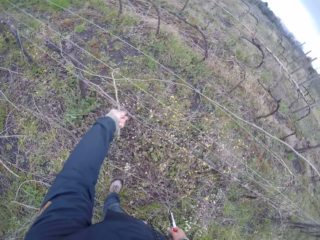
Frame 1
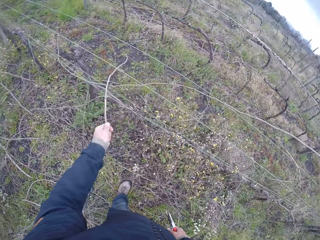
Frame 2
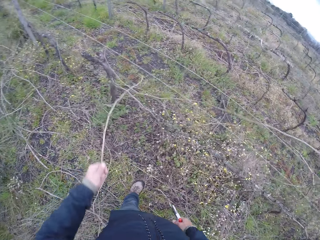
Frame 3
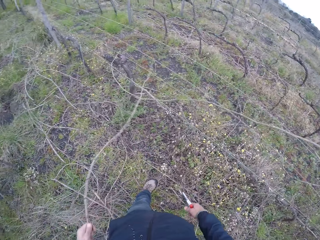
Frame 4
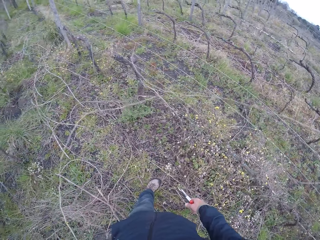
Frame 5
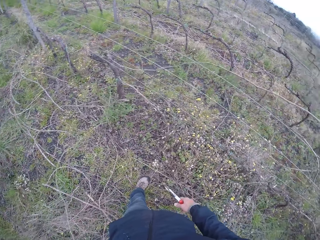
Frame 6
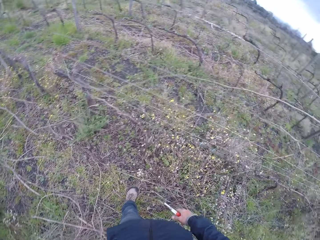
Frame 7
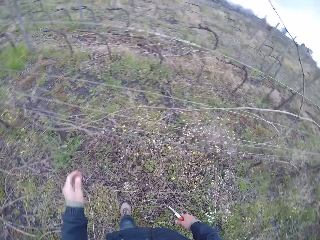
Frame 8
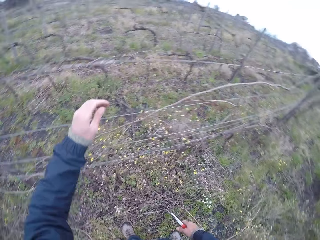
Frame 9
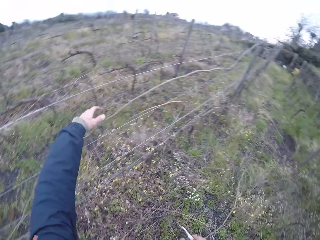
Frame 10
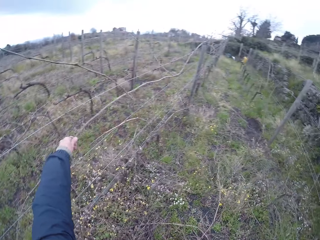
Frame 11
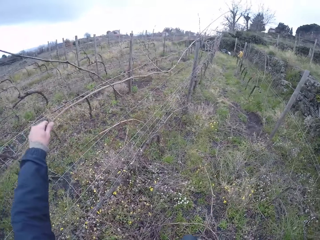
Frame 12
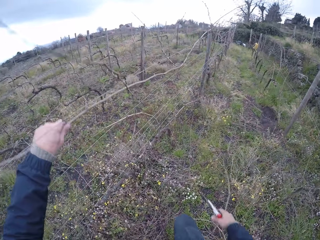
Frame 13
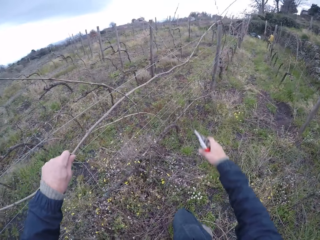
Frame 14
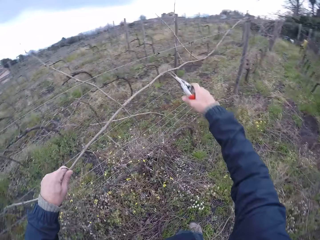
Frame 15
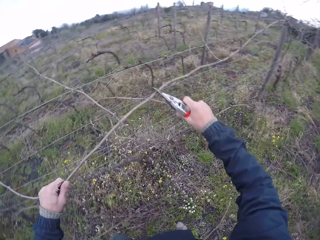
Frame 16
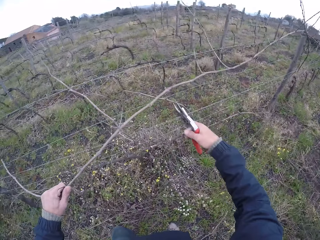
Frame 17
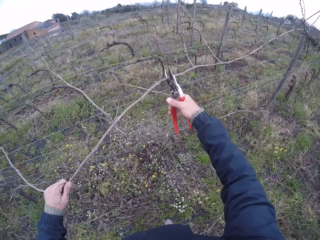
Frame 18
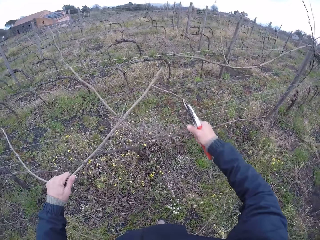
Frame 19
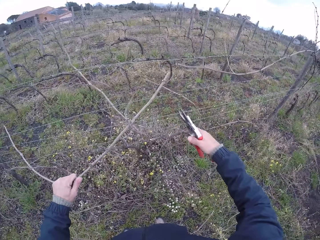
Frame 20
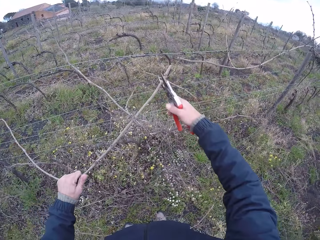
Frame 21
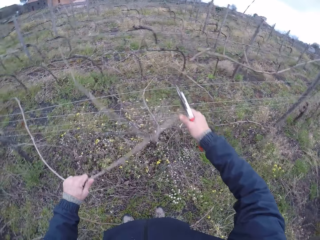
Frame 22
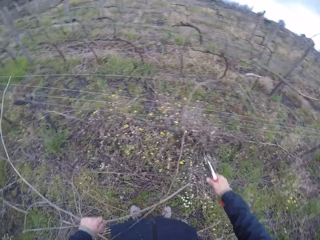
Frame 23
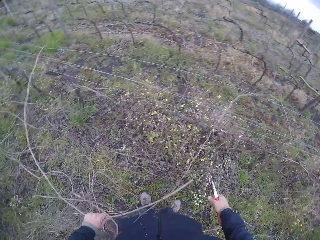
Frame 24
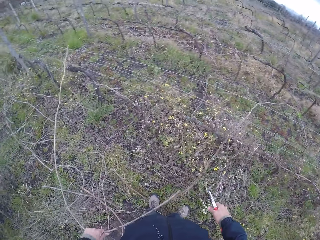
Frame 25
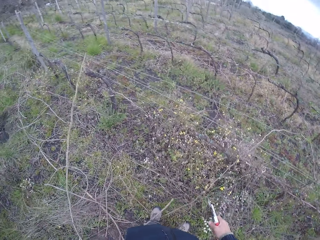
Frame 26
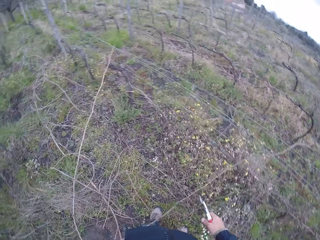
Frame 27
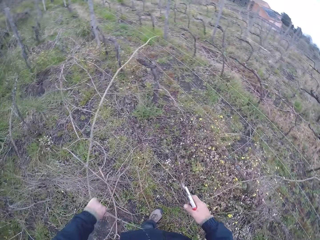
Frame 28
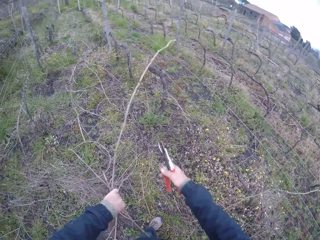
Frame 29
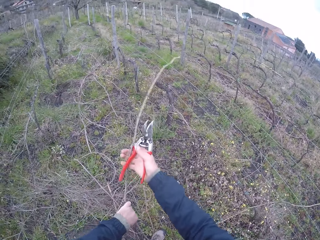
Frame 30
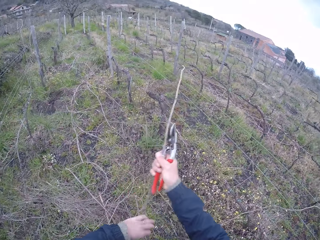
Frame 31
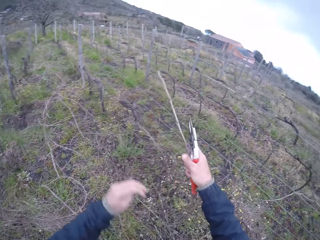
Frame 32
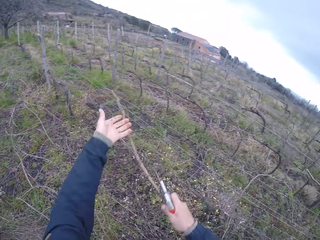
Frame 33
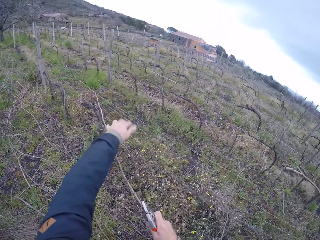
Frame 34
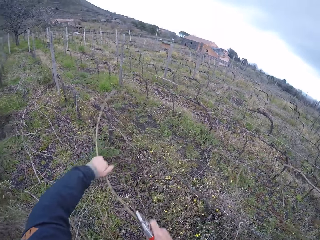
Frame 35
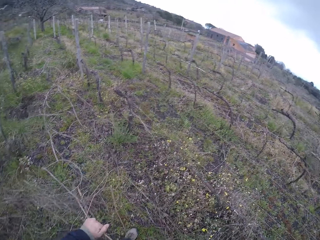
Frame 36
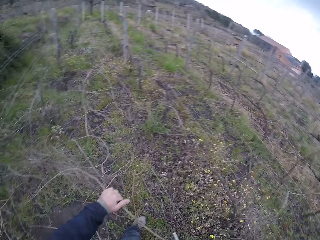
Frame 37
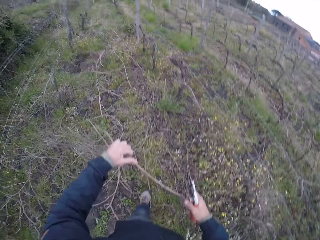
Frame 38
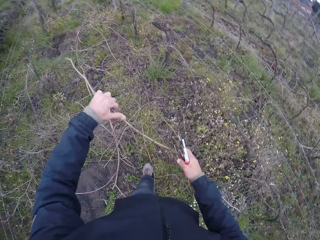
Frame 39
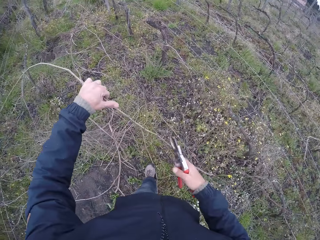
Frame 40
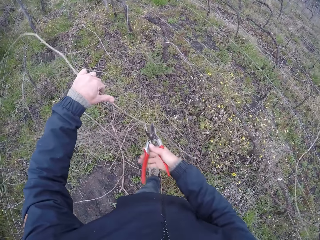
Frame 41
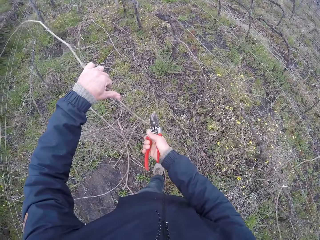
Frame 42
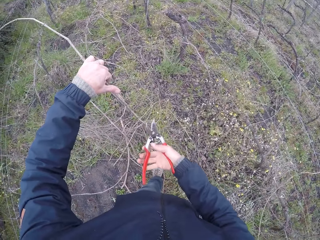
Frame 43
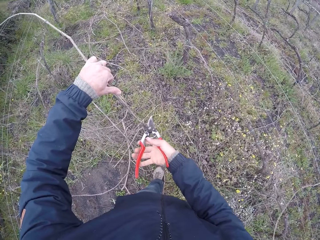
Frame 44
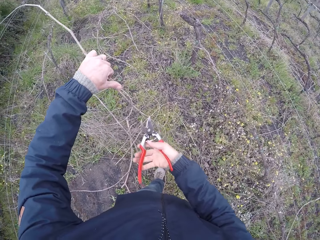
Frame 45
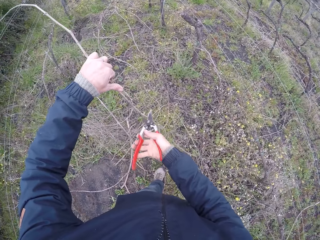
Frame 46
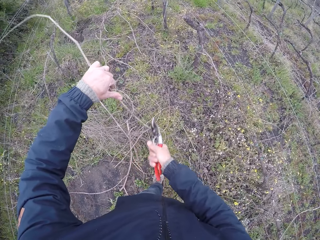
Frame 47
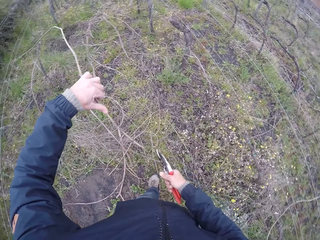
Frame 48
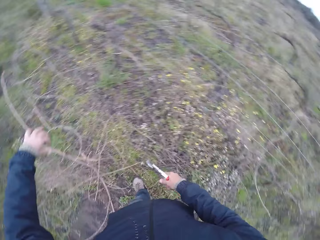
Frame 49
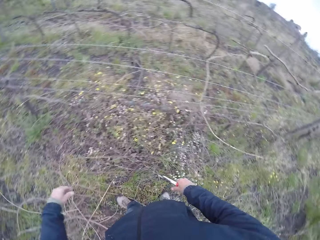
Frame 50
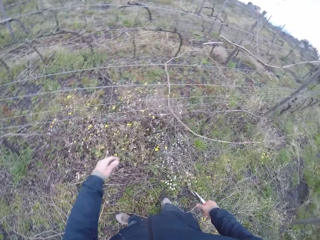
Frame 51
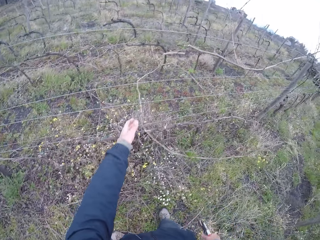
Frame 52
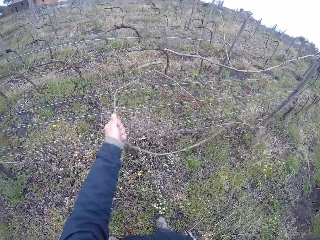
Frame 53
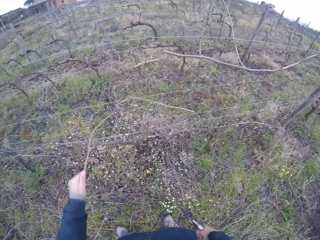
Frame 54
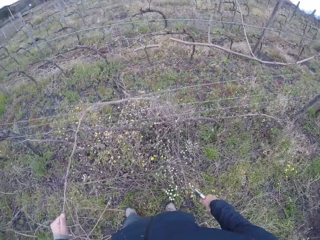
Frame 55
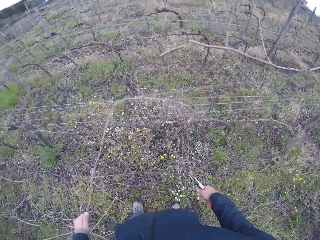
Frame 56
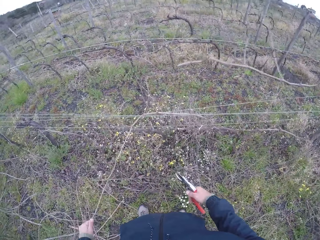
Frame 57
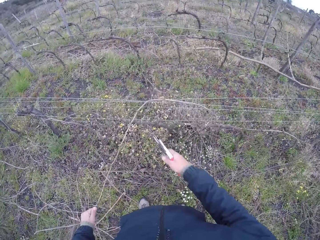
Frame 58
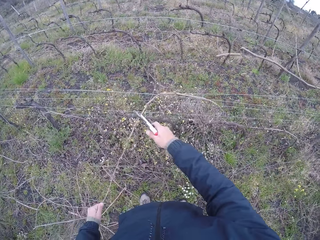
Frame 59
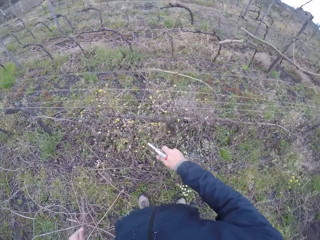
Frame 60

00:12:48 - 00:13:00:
The camera wearer throws the stick to the floor with his left hand. He pulls a stick out of the wire with his left hand. He cuts the stick with the secateurs in his right hand. He pulls the stick out of the wire with both hands. He cuts the stick with the secateurs in his right hand. He throws the stick to the floor with his left hand. He pulls a stick out of the wire with his left hand.

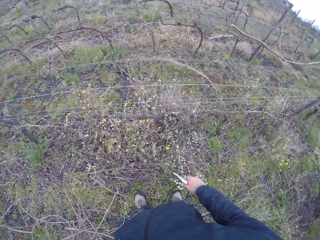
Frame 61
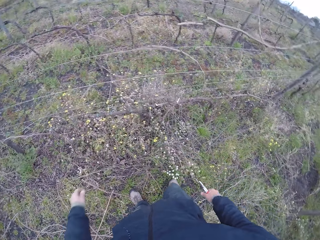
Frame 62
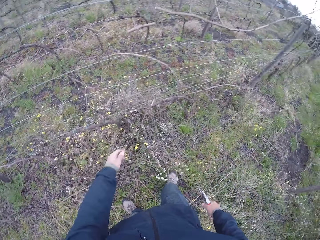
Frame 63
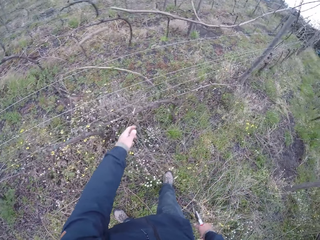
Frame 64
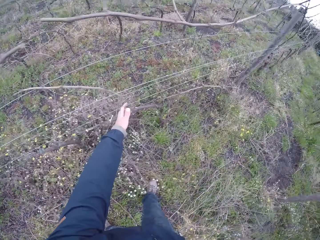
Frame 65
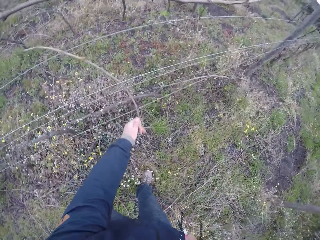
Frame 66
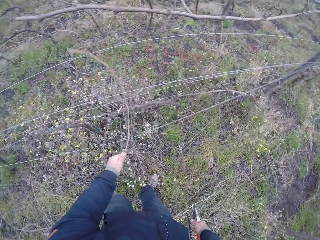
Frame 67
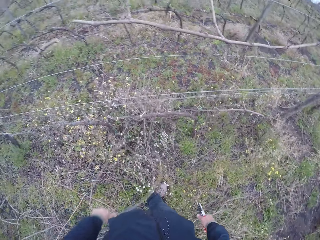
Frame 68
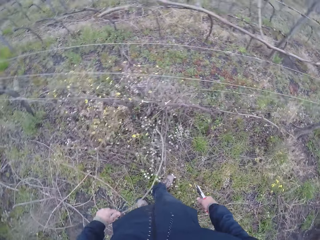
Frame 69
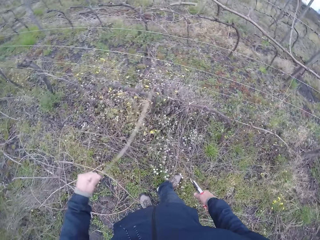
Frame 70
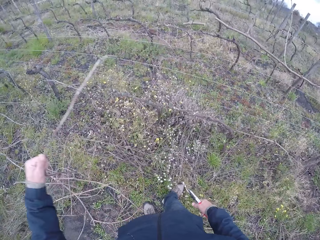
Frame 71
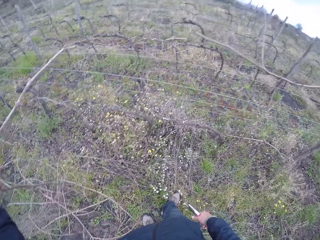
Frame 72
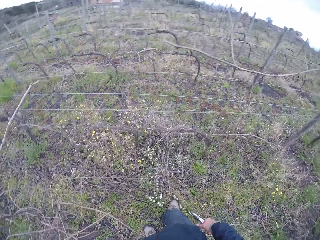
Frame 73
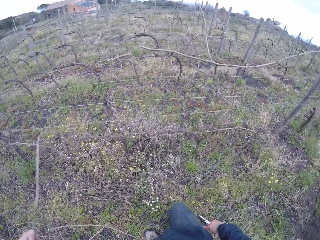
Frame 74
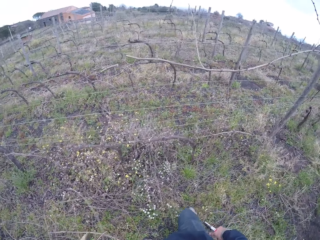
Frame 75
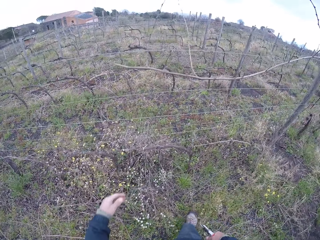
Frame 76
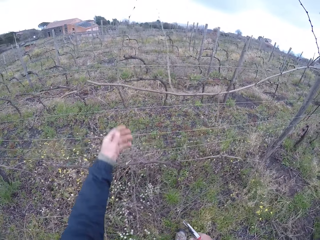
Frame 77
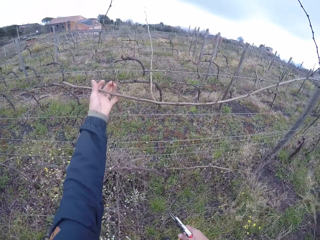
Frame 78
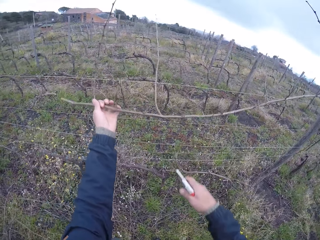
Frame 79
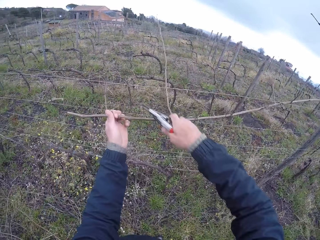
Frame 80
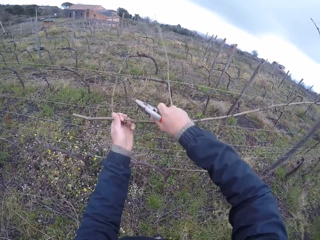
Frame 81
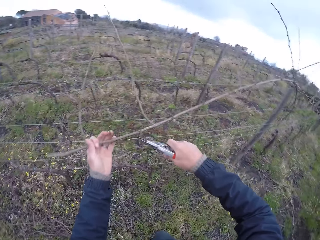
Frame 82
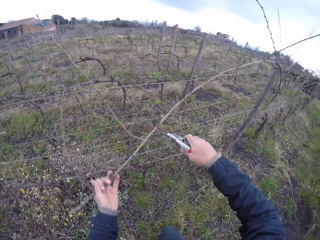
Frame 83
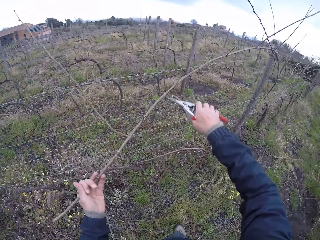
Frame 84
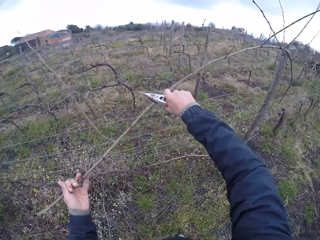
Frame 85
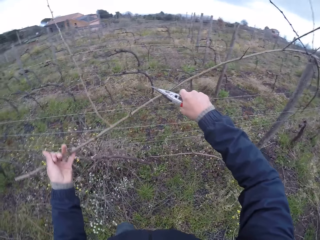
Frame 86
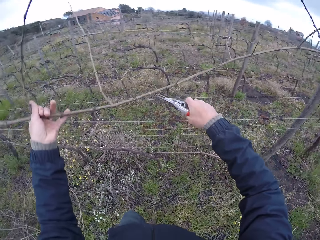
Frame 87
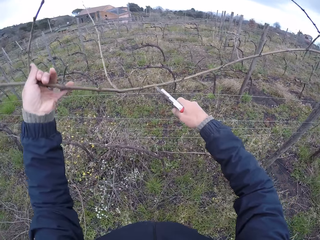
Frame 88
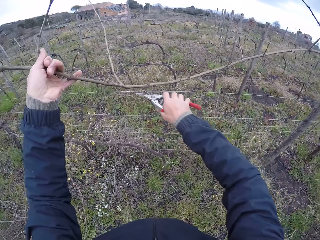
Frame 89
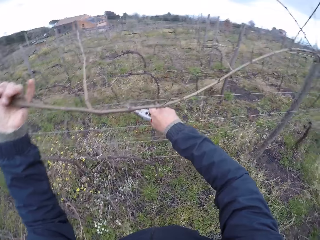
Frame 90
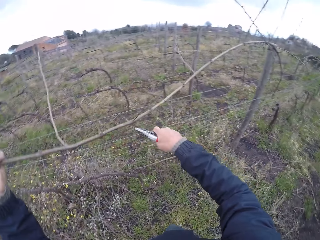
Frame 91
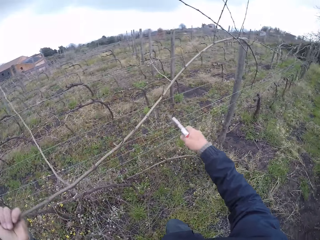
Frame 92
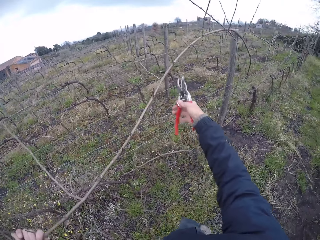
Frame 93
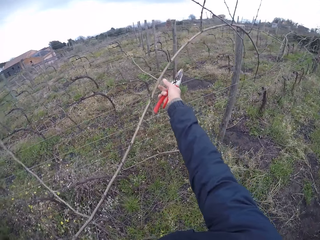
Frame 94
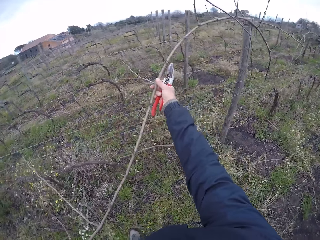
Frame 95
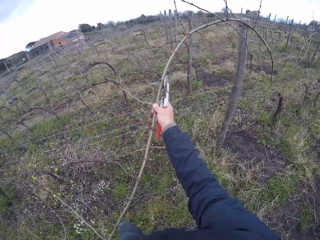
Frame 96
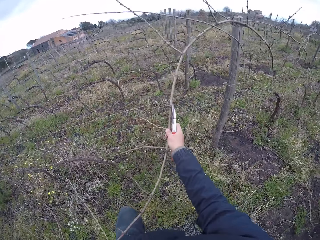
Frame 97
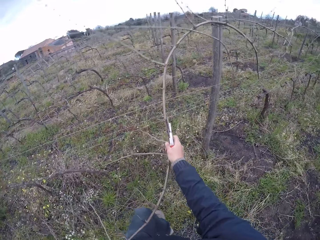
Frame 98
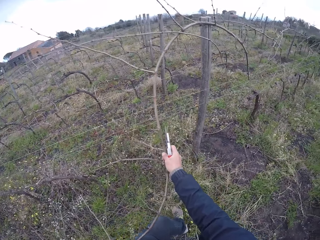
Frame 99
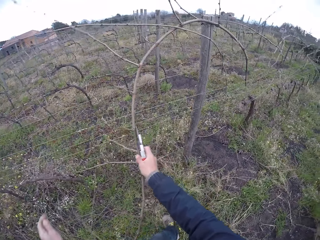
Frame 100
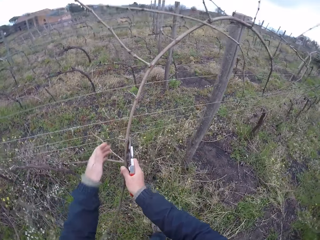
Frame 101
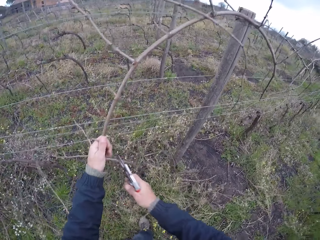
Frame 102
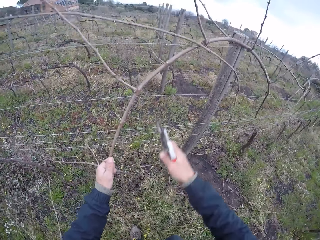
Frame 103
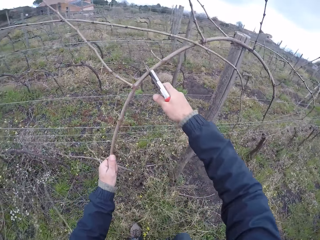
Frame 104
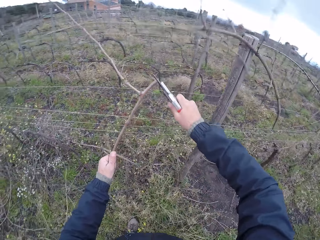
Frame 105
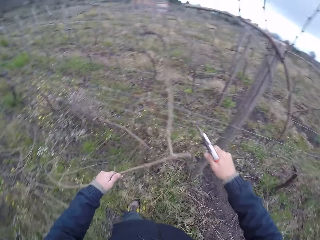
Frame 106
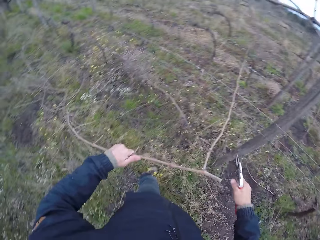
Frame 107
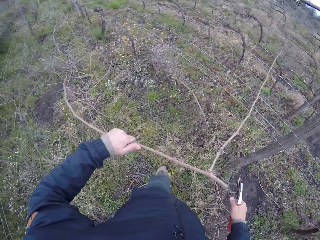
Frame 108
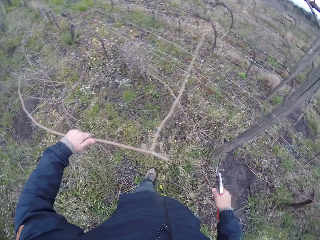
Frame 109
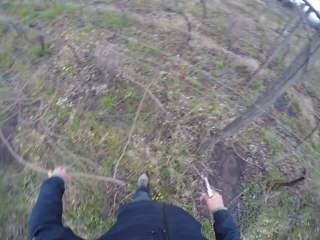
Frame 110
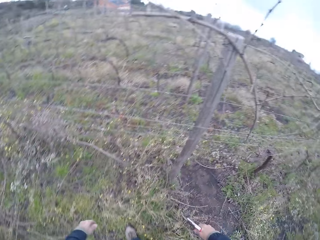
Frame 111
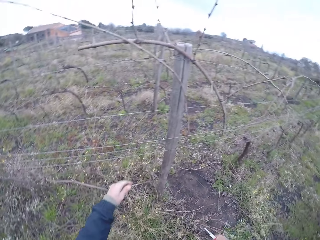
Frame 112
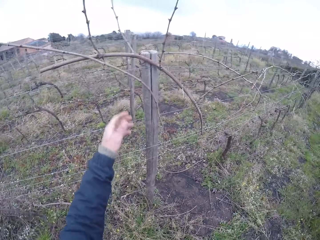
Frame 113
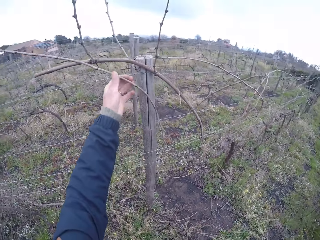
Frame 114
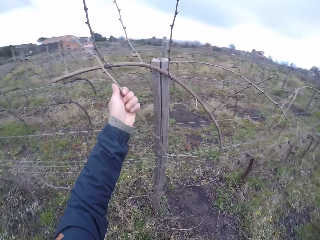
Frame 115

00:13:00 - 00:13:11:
The camera wearer cuts the stick or branch with the secateurs in his right hand. He drops the branch on the ground. He pulls a stick out of the wire with his left hand. He drops the branch on the ground. He pulls a stick out of the wire with his left hand. He cuts the stick with the secateurs in his right hand. He pulls the branch from the fence. He cuts the stick with the secateurs in his right hand. He throws the stick to the floor with his left hand.
